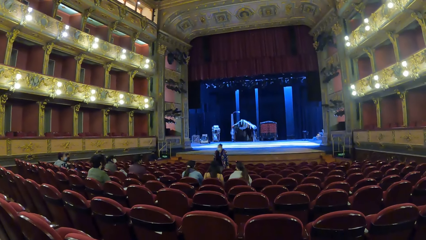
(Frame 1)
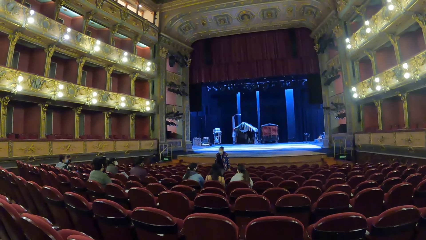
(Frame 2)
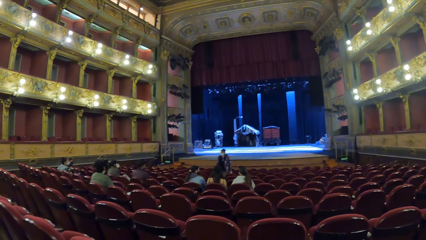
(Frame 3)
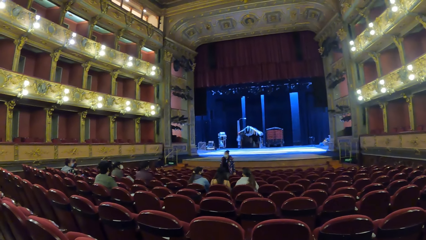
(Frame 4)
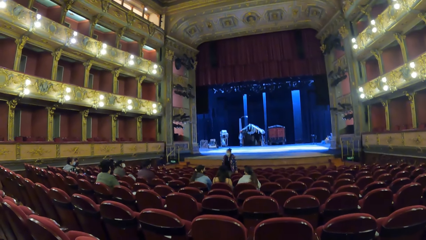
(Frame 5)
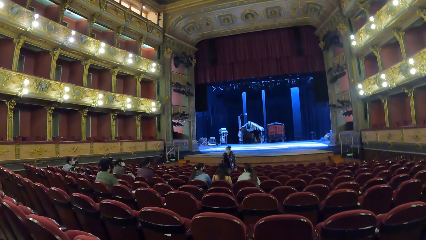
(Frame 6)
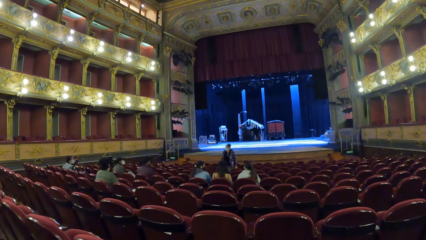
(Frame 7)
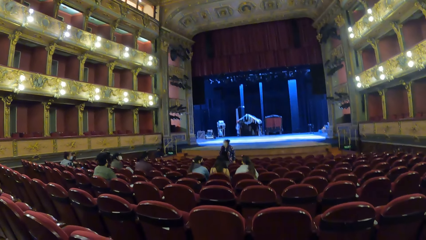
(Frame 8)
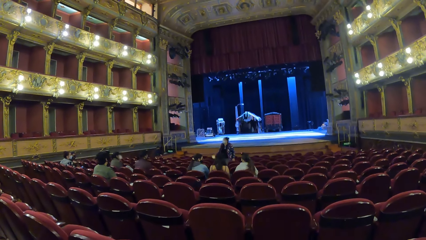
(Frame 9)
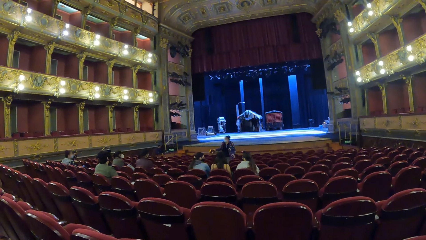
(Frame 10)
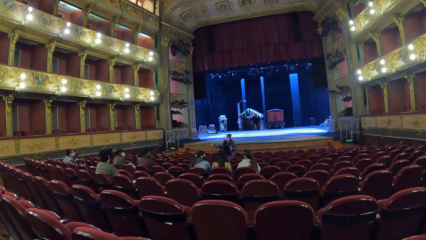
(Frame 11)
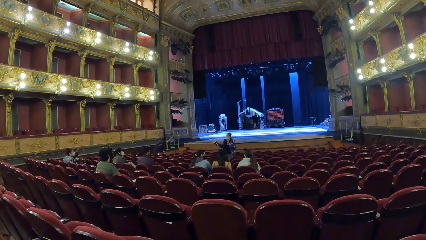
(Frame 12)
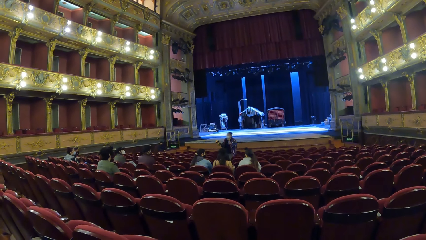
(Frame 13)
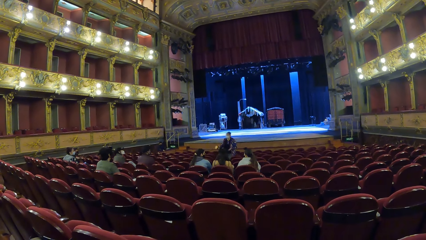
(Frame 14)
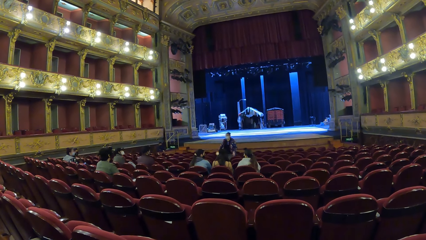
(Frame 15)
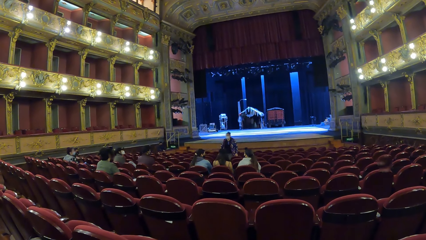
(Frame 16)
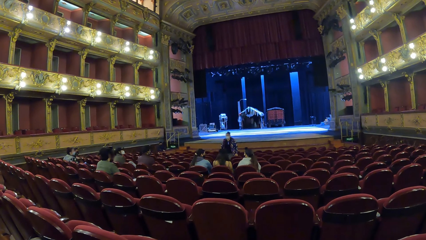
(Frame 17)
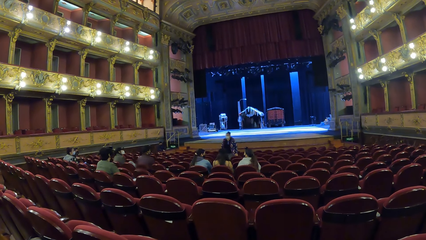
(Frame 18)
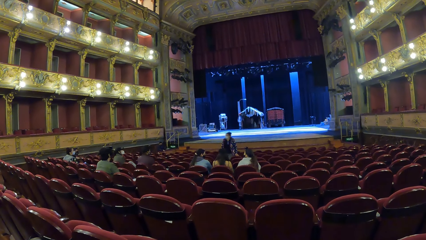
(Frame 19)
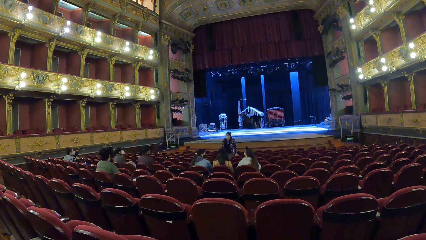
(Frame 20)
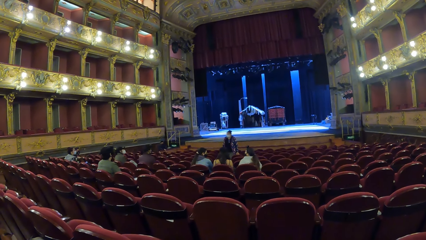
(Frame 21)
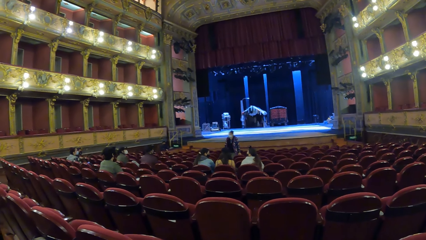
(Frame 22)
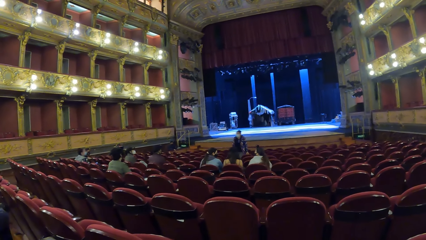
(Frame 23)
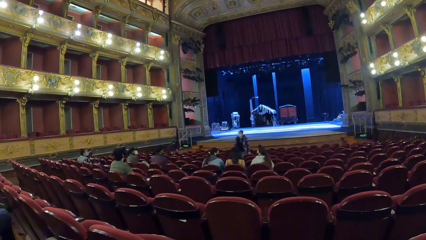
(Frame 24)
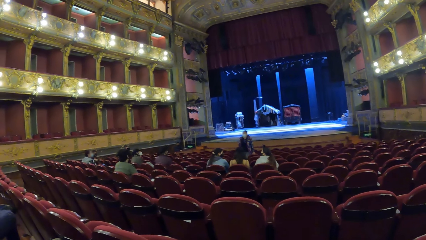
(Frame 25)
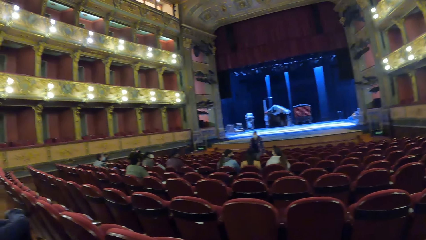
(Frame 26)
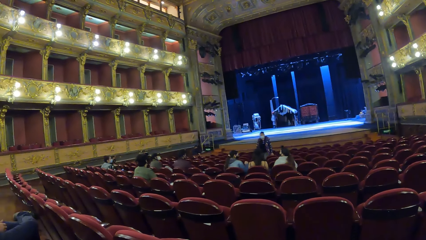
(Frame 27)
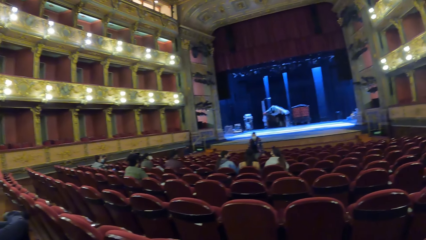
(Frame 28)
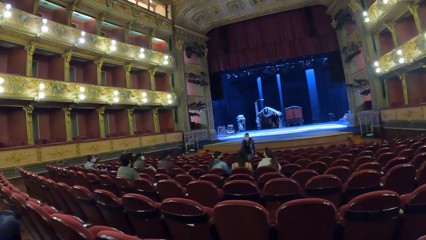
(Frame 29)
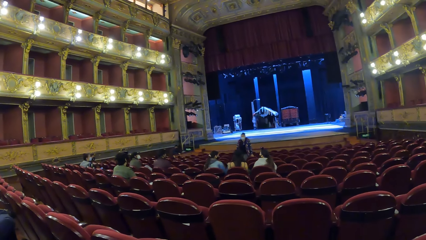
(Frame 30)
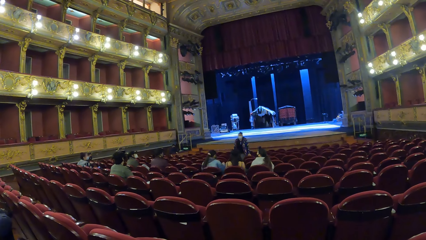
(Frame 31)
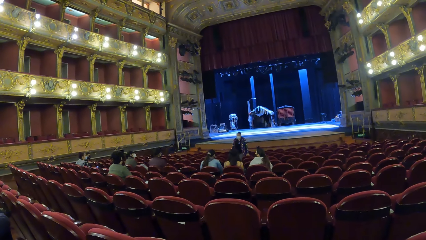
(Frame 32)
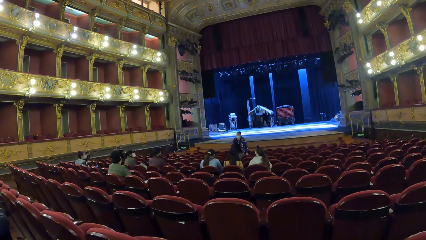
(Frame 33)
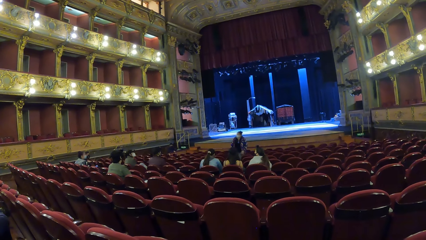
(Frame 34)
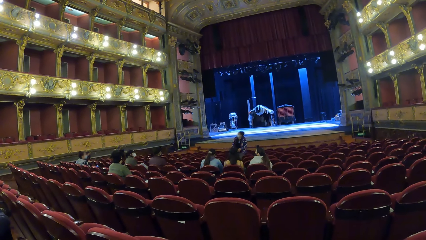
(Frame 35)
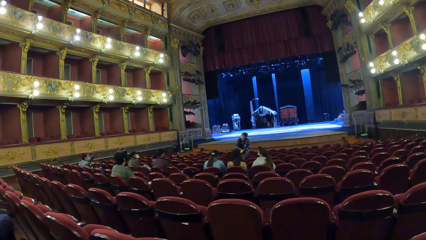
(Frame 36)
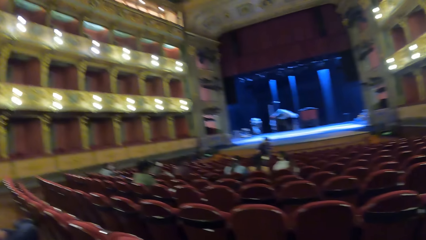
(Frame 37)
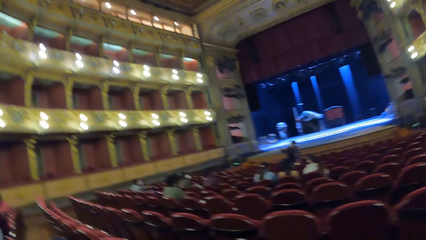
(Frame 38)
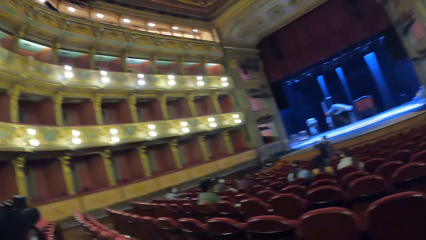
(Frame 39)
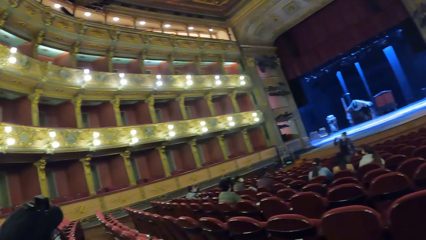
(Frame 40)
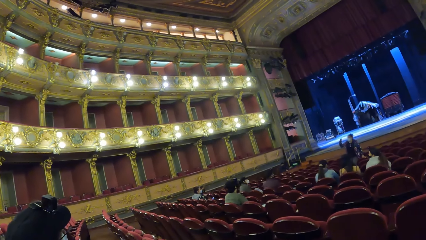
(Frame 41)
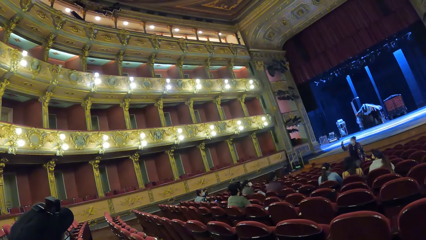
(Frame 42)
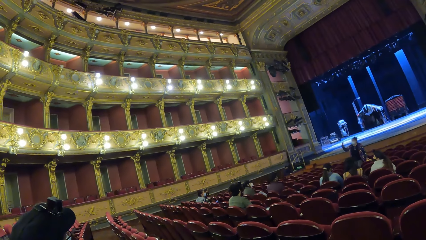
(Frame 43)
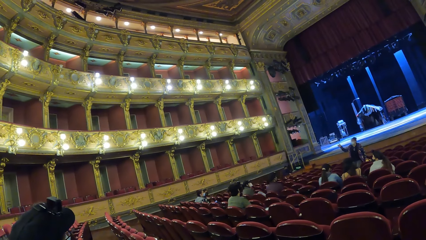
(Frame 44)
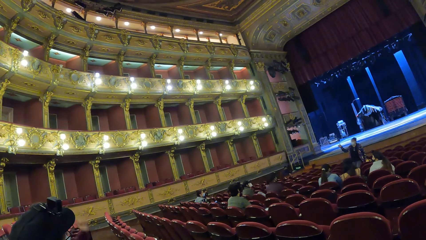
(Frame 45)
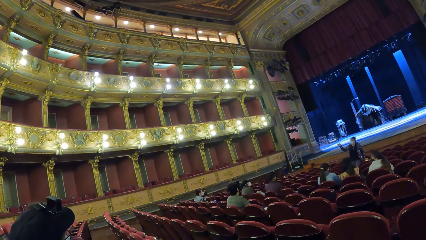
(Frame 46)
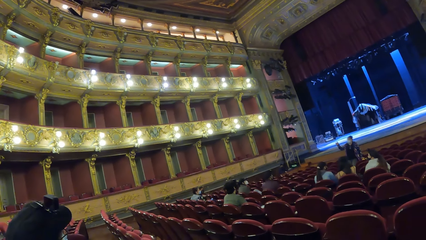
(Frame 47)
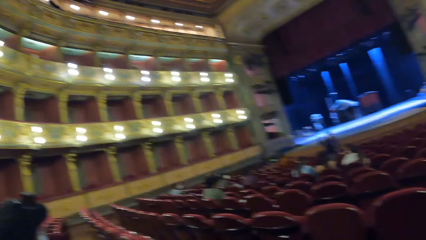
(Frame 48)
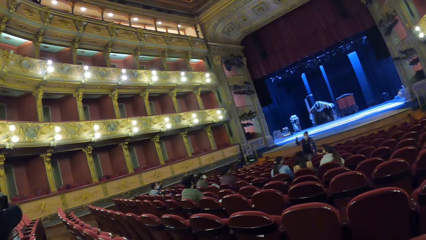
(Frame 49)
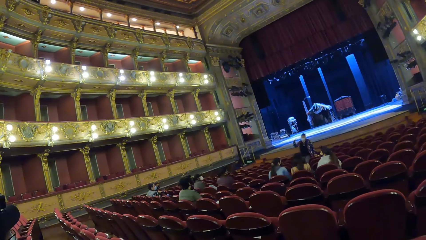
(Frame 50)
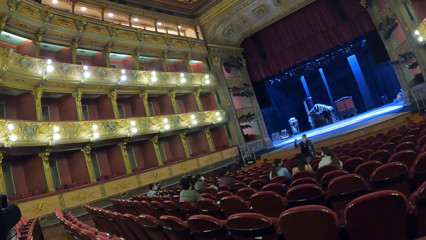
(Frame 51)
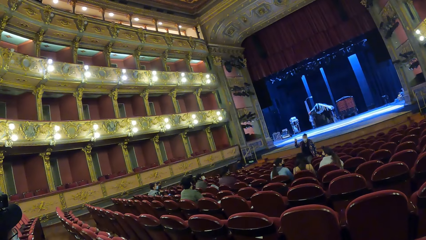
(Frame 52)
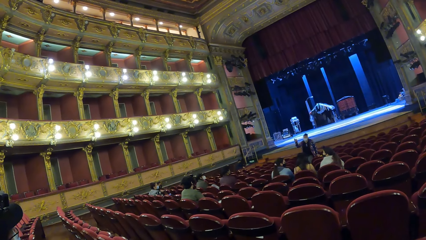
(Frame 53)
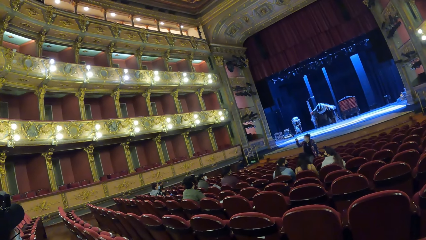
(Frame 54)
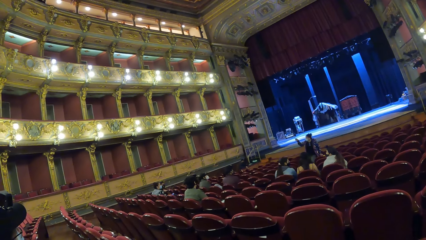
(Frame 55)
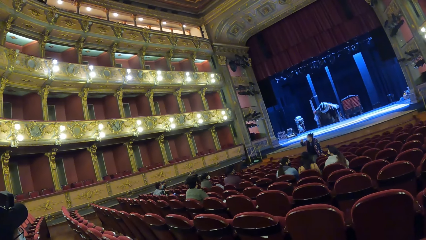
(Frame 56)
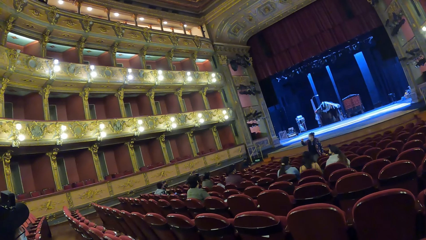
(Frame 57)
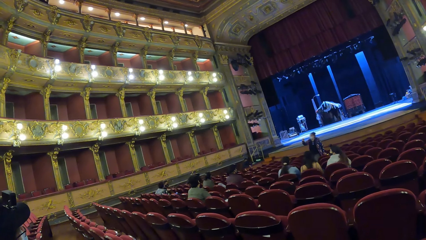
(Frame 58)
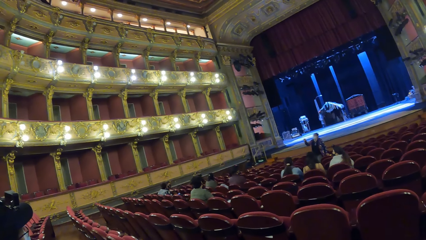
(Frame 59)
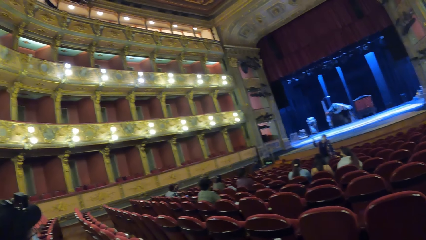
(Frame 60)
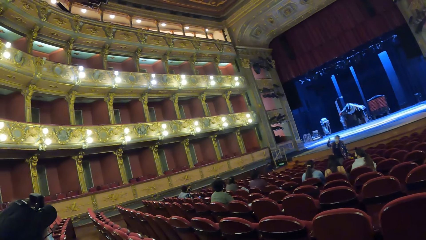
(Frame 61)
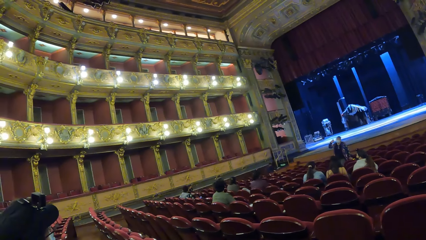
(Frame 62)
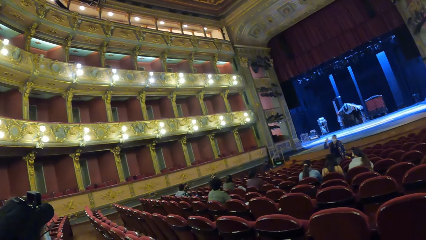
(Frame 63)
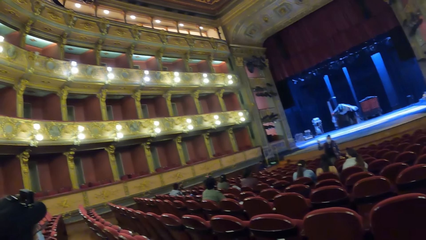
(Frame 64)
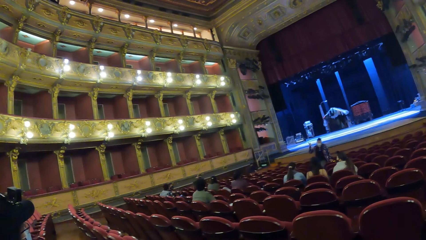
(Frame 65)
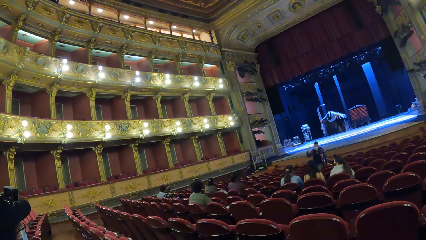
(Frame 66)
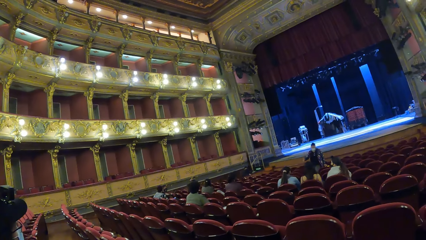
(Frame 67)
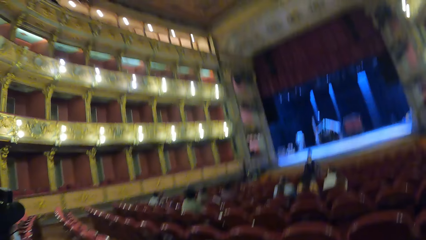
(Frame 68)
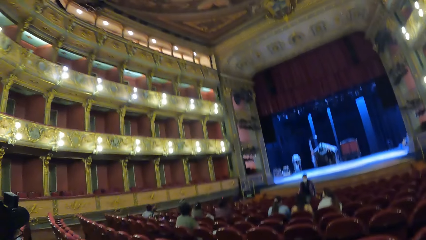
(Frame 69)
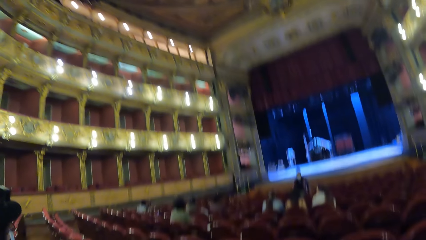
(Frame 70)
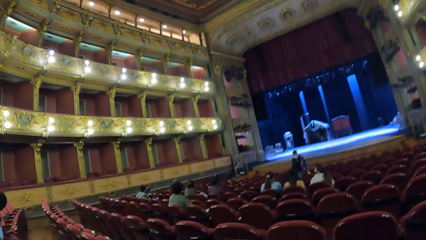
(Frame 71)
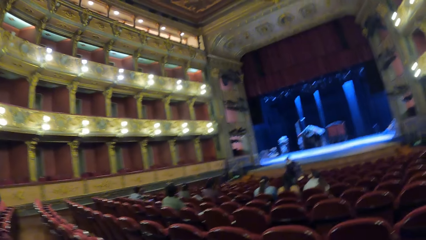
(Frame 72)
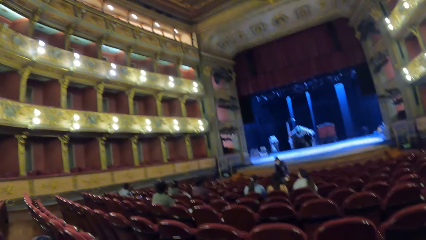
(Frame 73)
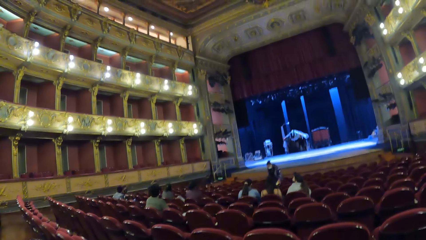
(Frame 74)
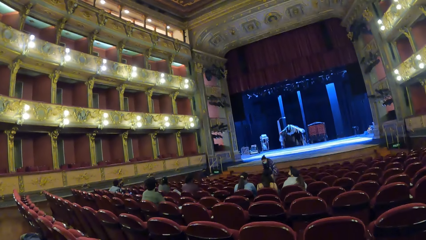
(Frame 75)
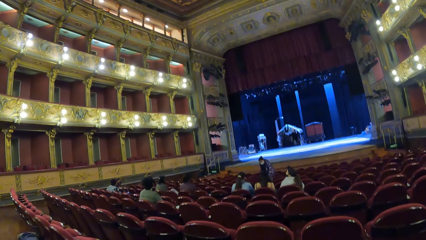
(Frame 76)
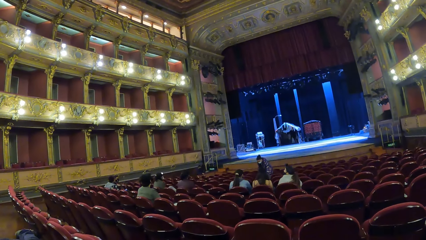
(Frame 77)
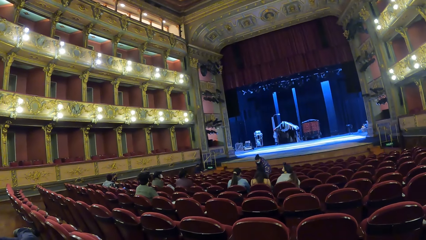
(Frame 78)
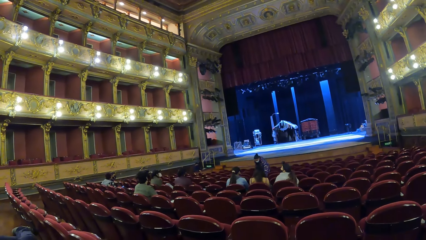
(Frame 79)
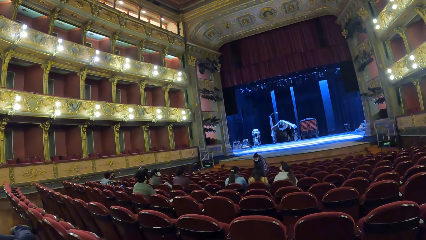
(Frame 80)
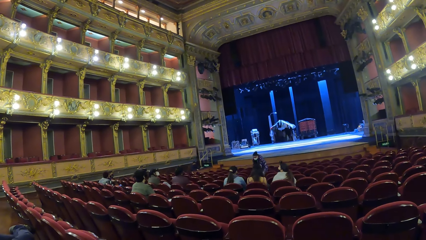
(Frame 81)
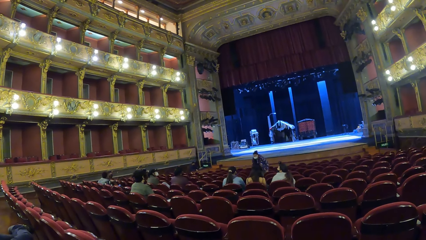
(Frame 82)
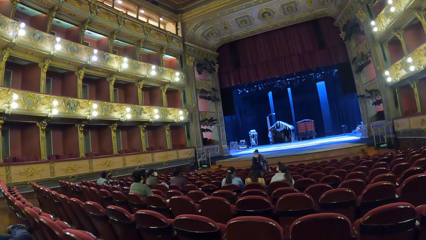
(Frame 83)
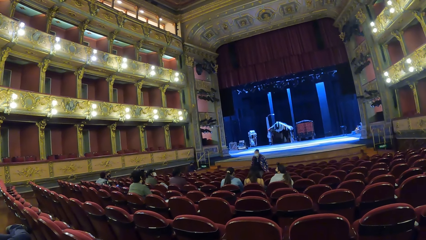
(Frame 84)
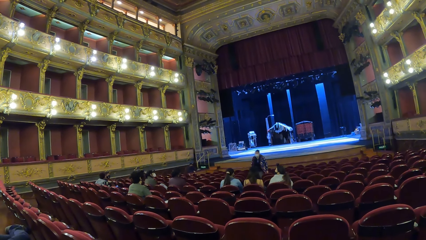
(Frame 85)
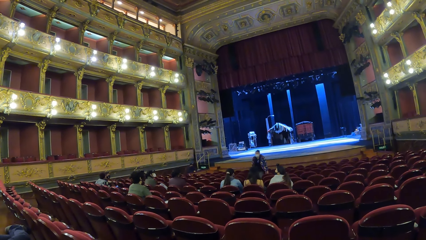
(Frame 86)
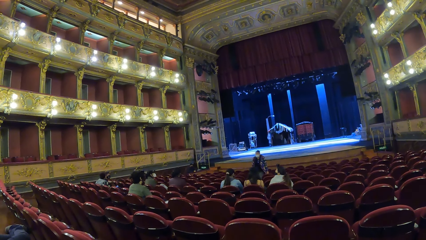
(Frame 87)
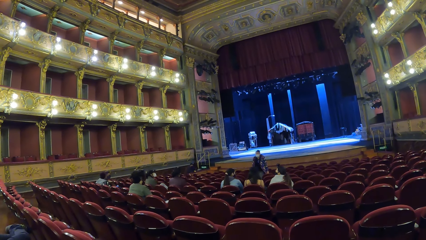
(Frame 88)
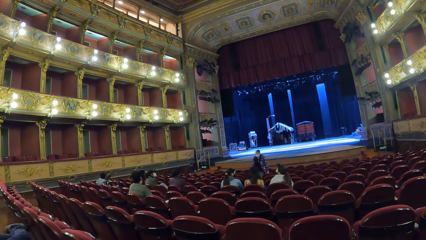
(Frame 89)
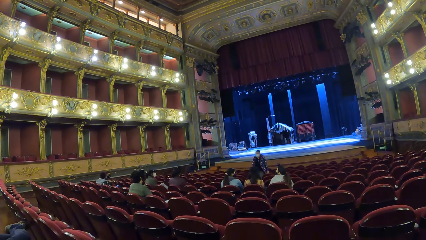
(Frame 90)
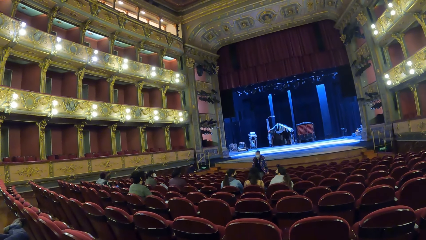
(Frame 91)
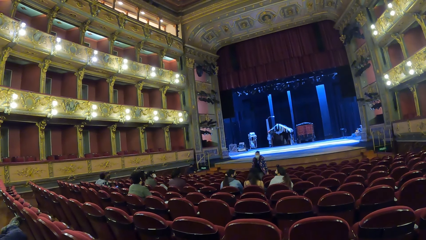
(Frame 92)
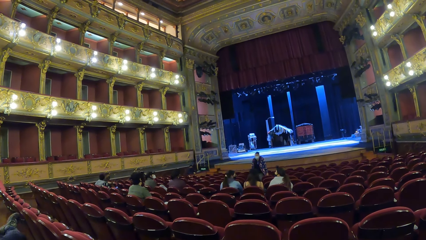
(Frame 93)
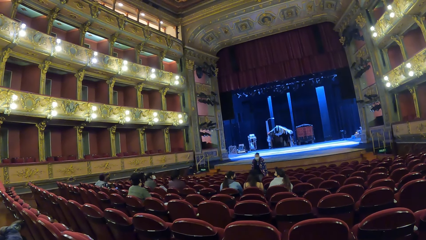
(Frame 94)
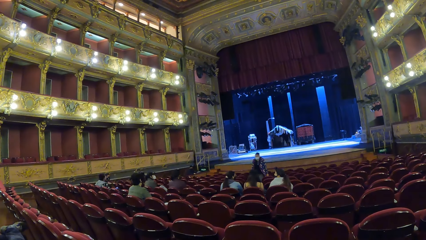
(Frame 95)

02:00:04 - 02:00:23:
The woman converses with the group of people in the theatre. The woman passes the flashlight from her right hand to her left hand. The woman places the flashlight on a chair in the theatre with her left hand.
